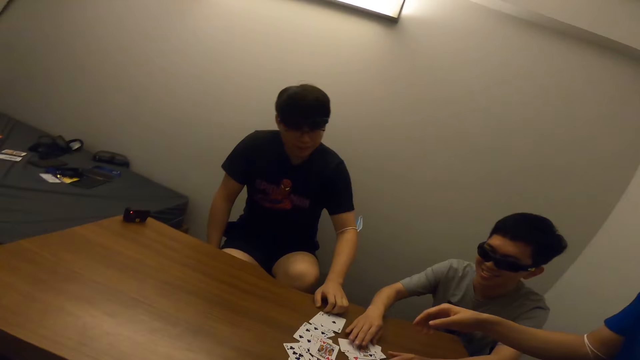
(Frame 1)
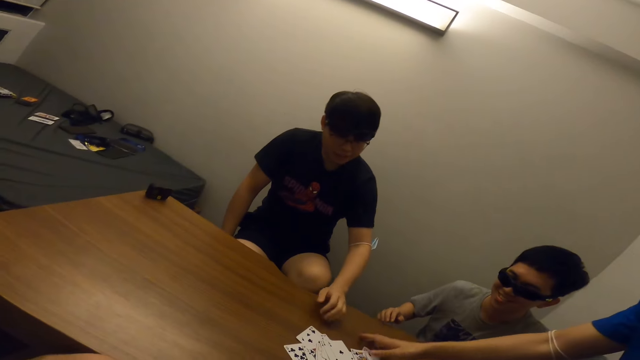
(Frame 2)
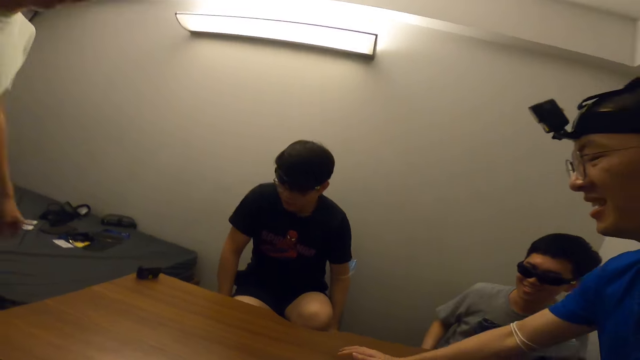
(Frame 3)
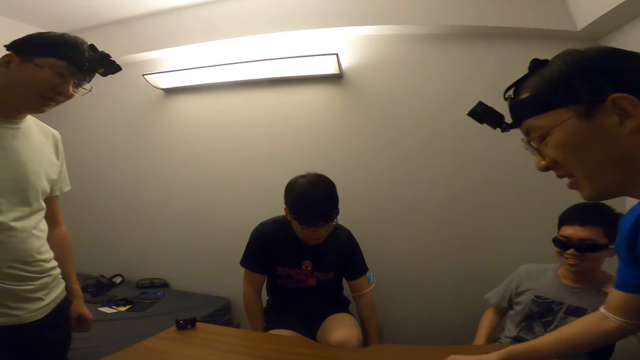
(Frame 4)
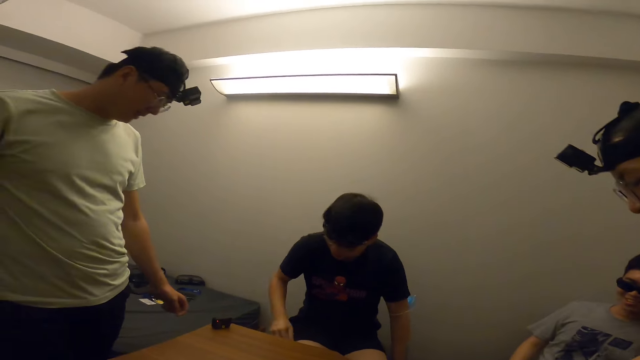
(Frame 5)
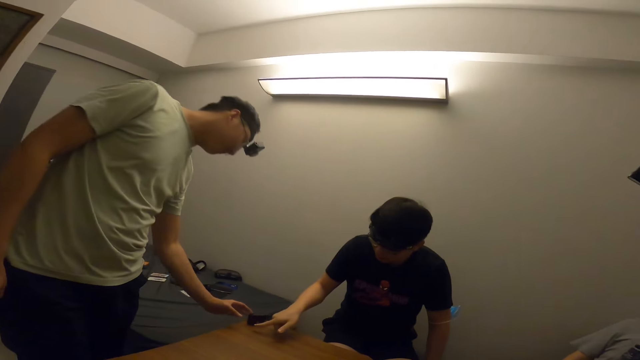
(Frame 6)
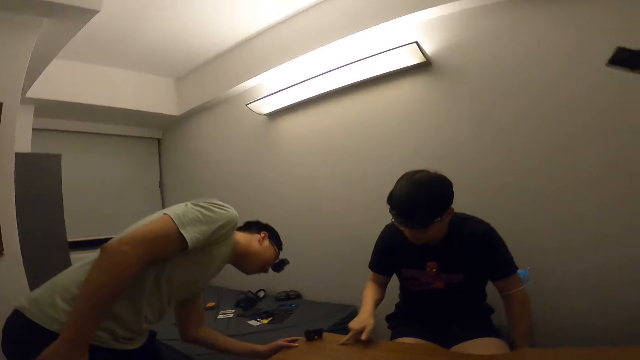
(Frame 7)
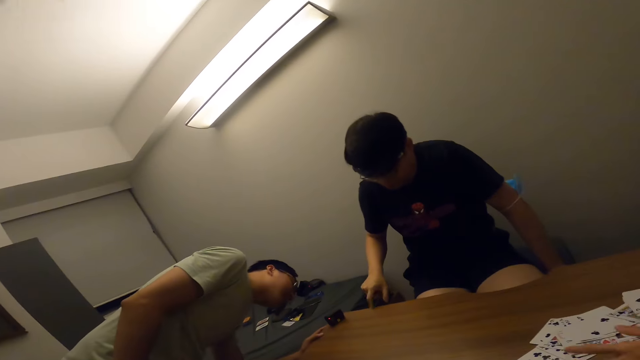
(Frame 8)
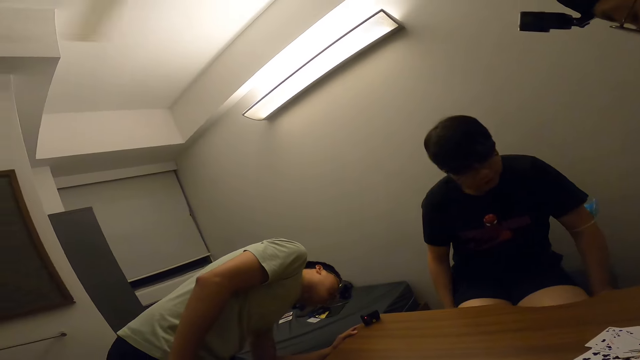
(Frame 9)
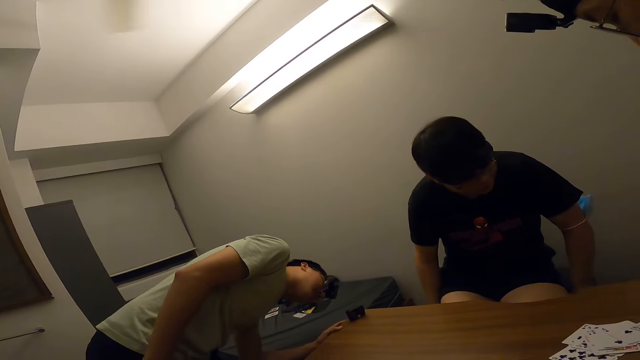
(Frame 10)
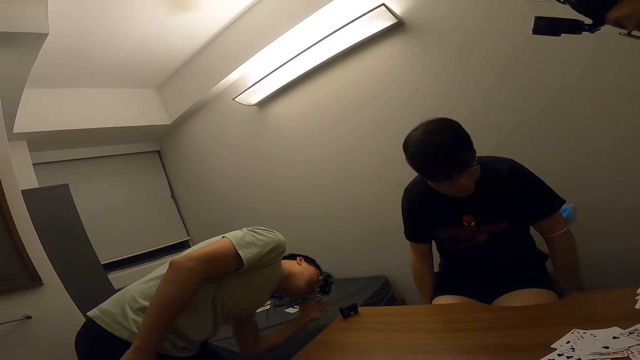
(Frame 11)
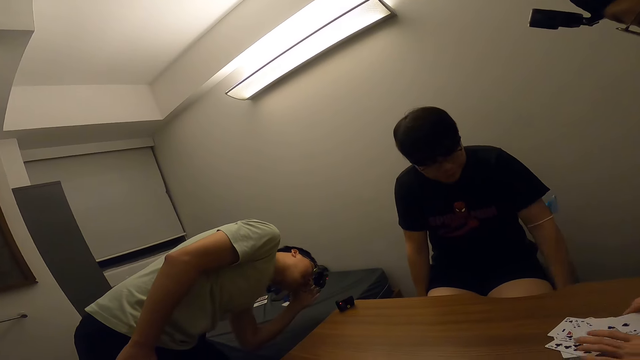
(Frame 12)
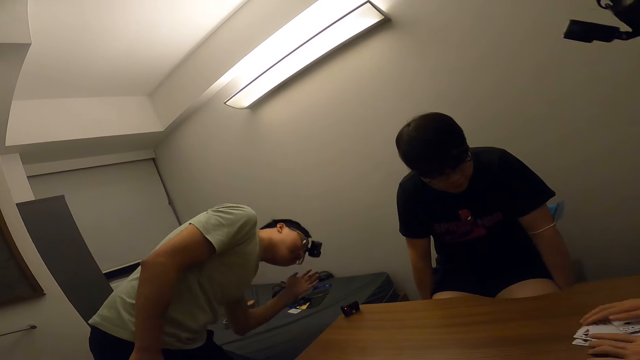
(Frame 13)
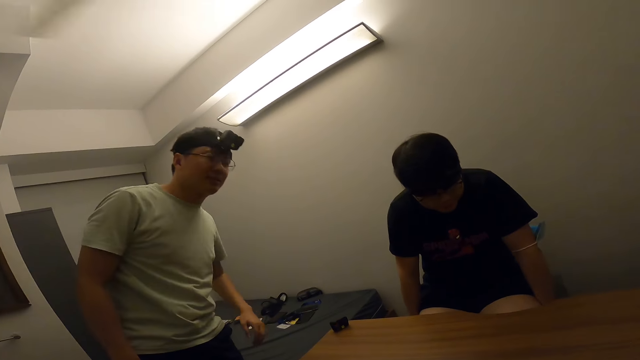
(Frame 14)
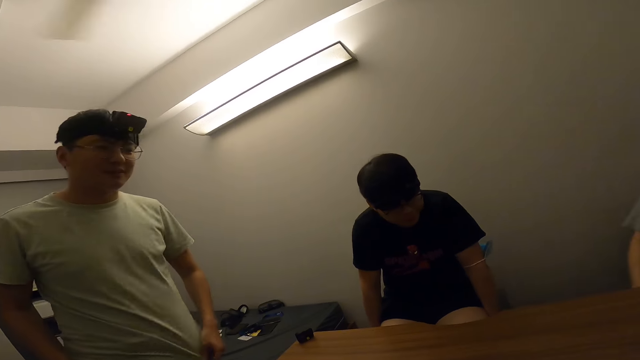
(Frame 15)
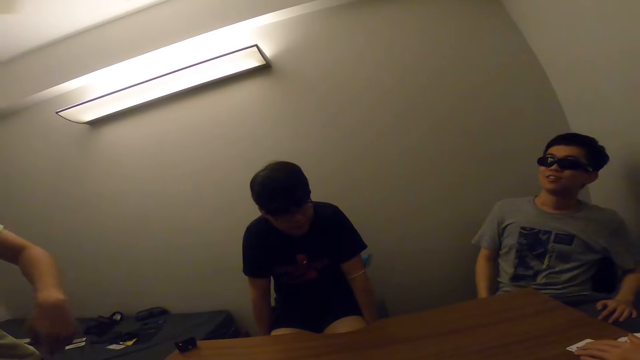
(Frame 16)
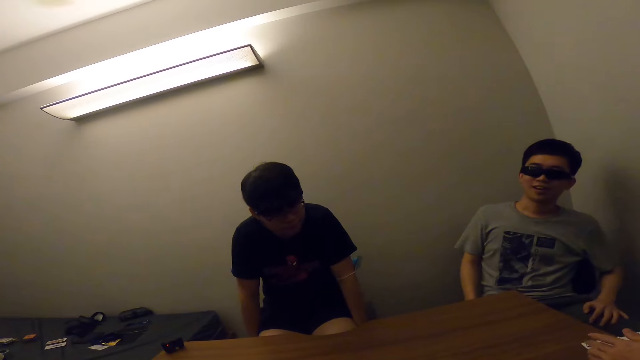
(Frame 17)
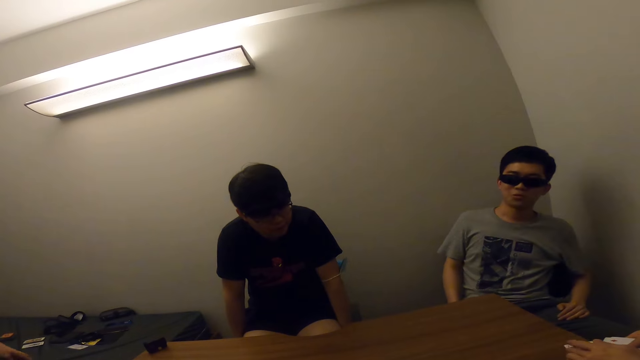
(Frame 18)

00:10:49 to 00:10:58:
The camera wearer stands from the bed. A man gathers the cards on the table with both hands. The man looks under the table.

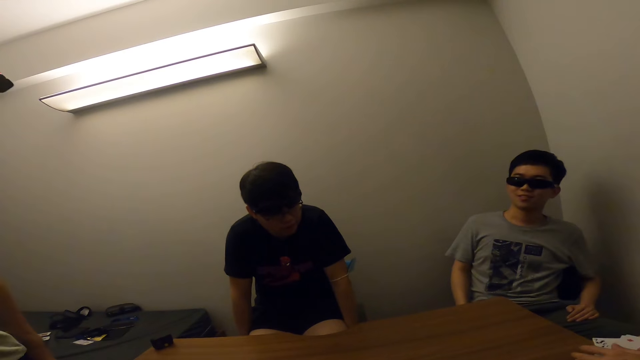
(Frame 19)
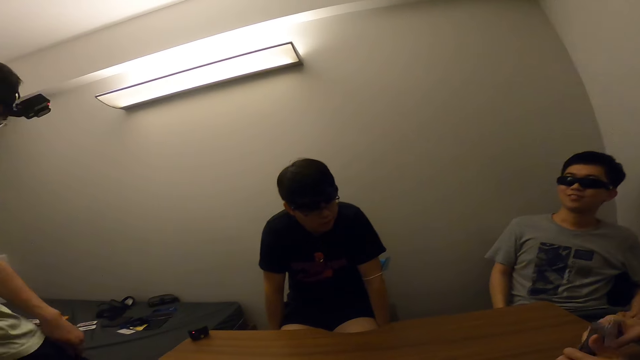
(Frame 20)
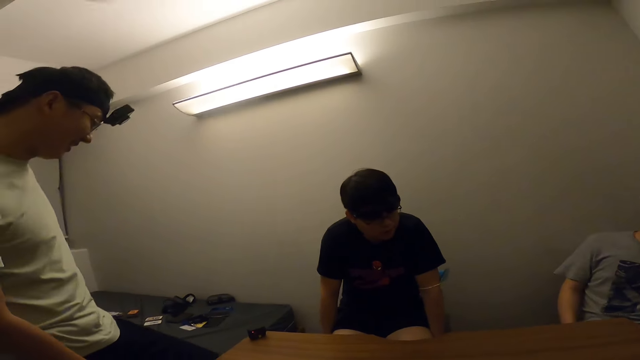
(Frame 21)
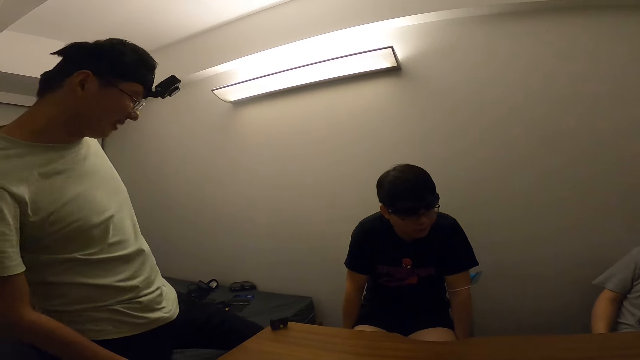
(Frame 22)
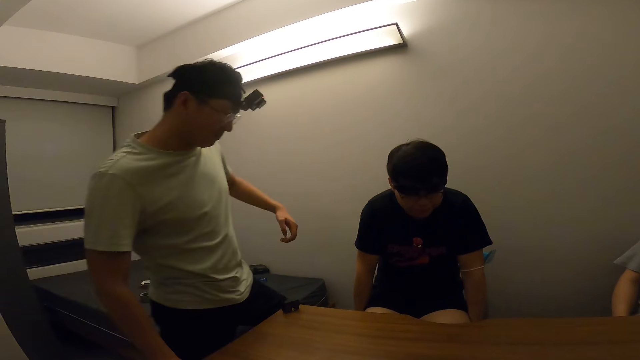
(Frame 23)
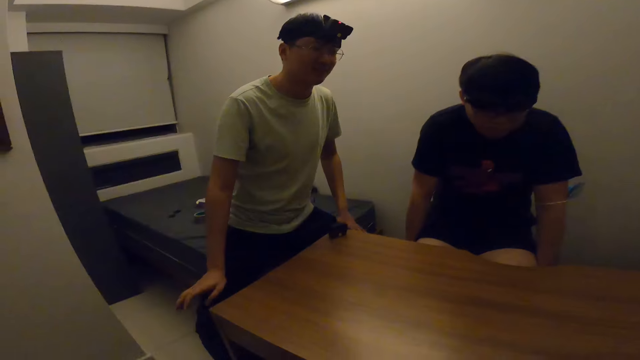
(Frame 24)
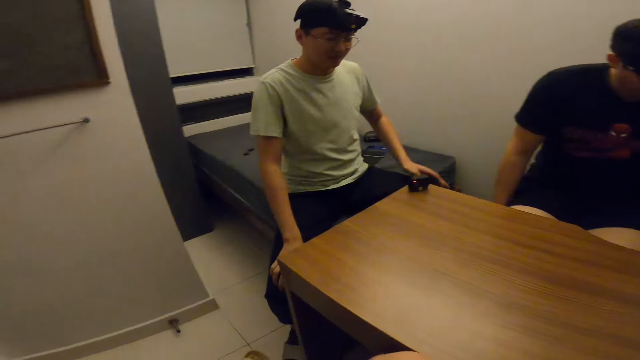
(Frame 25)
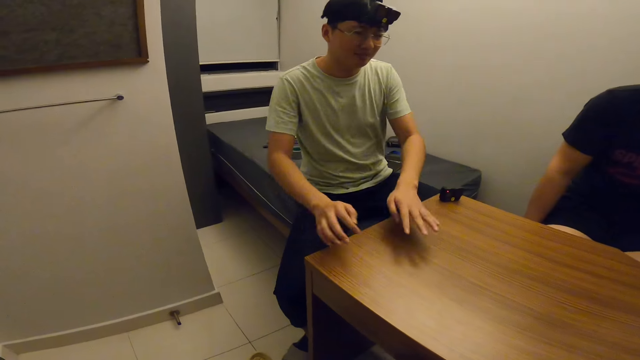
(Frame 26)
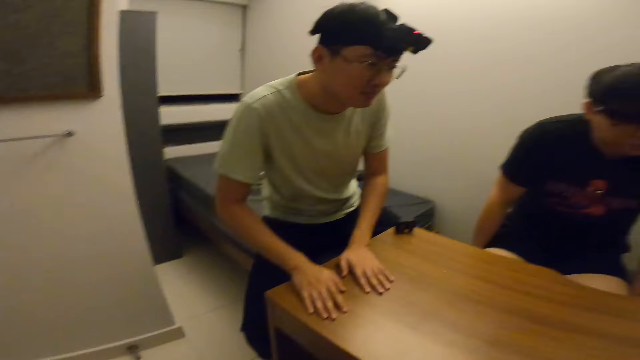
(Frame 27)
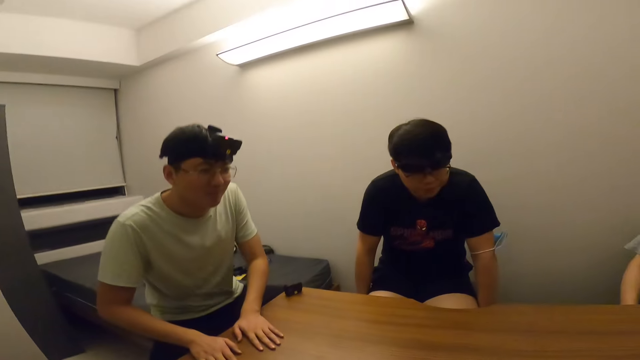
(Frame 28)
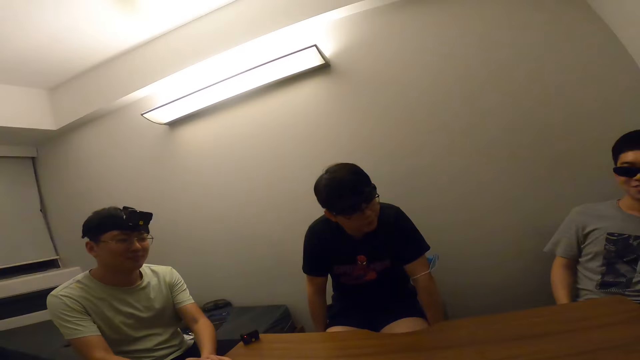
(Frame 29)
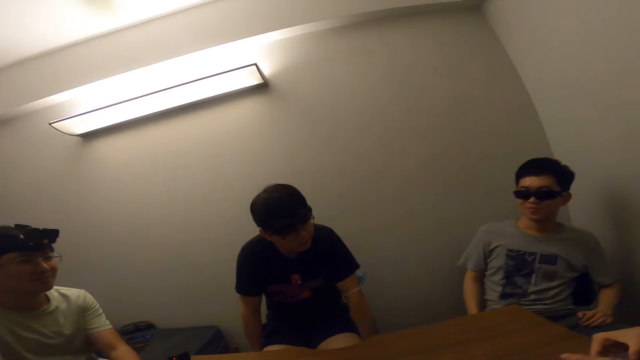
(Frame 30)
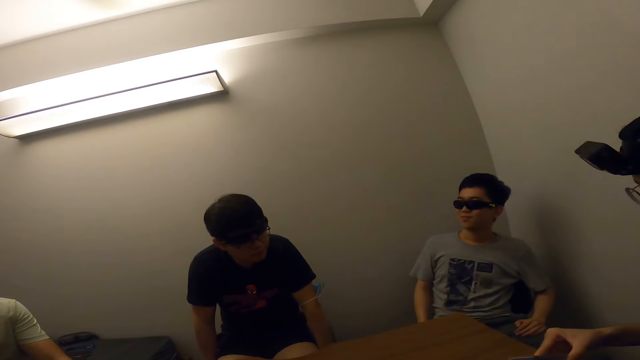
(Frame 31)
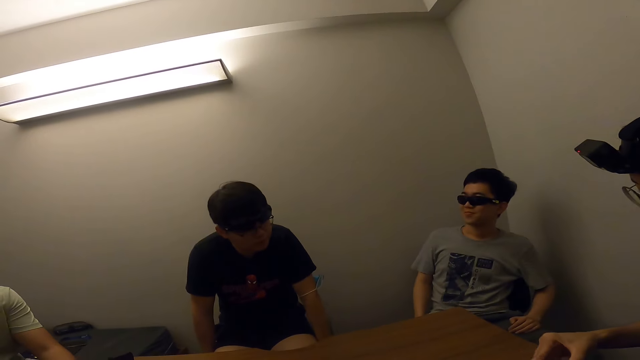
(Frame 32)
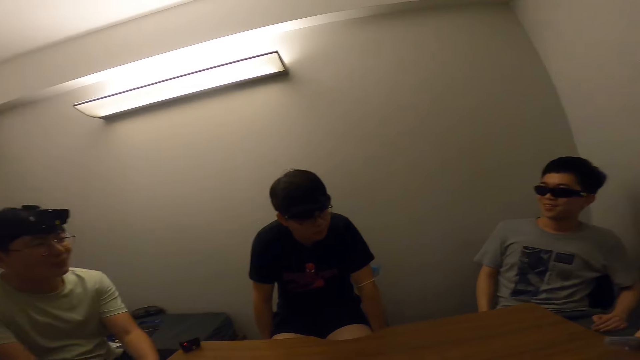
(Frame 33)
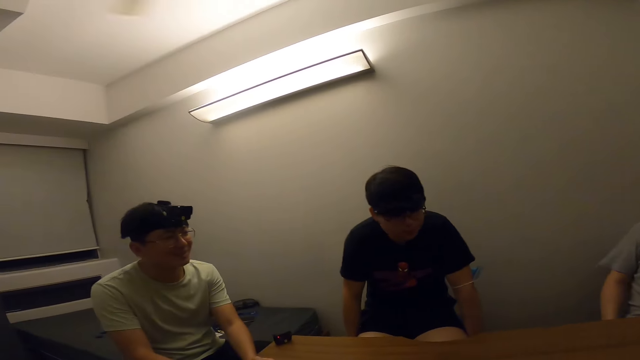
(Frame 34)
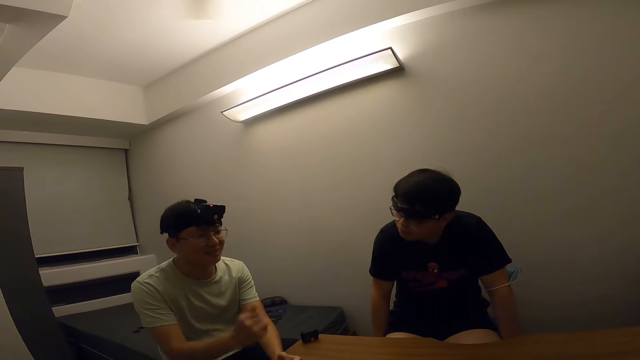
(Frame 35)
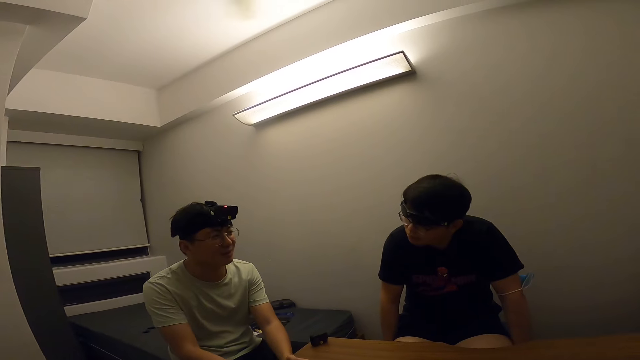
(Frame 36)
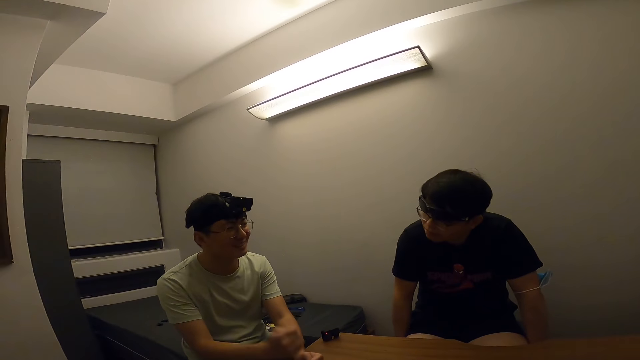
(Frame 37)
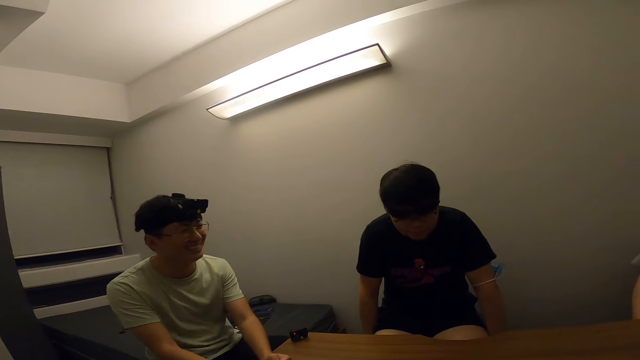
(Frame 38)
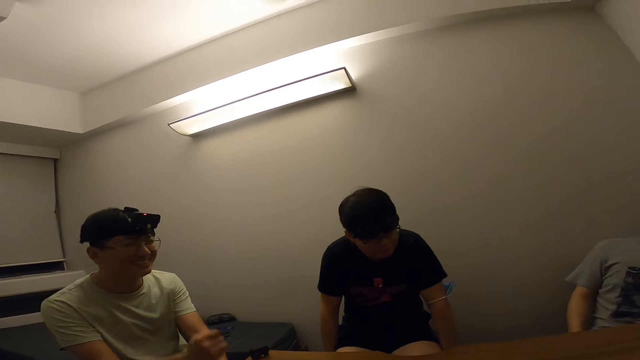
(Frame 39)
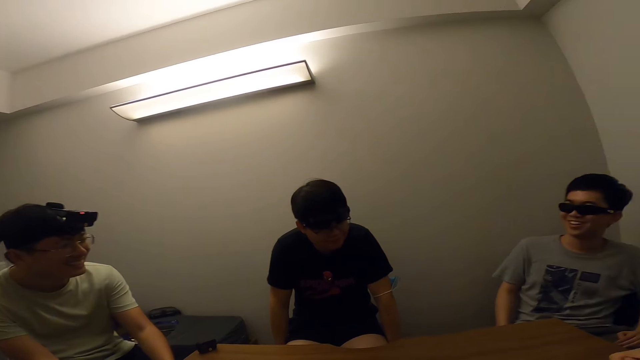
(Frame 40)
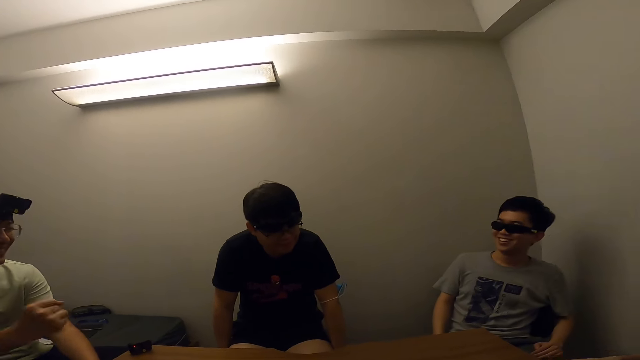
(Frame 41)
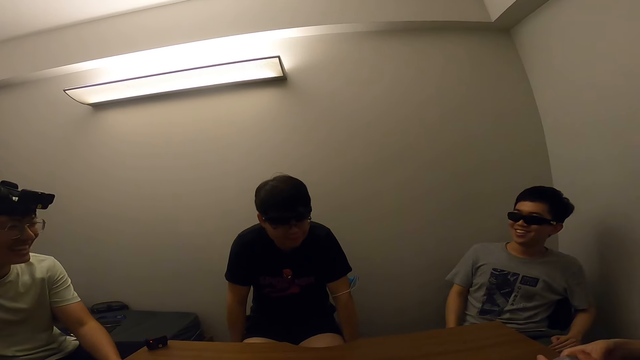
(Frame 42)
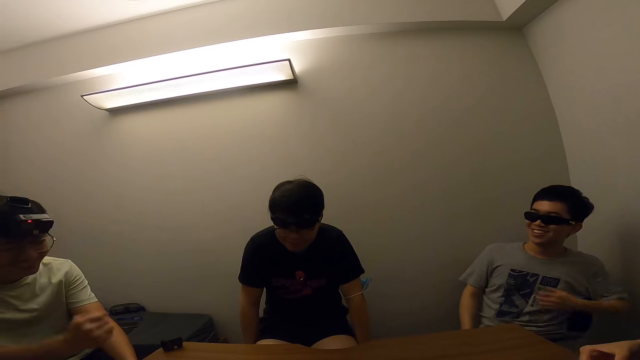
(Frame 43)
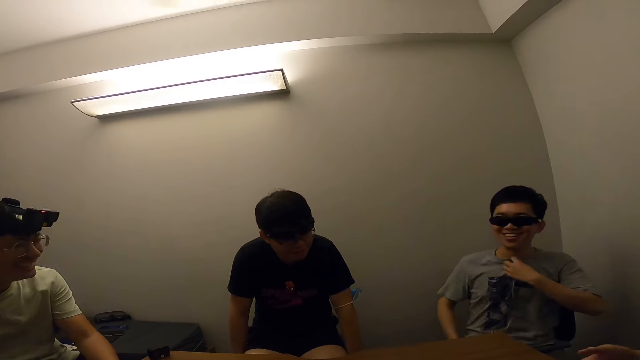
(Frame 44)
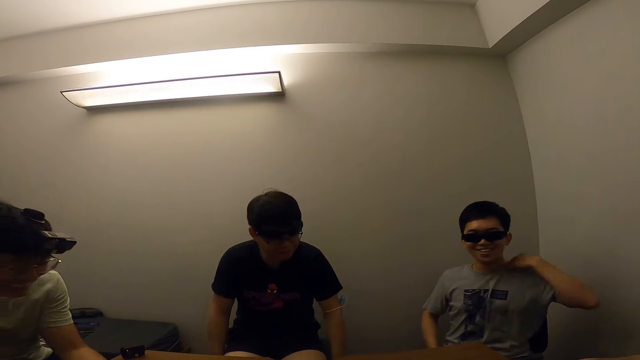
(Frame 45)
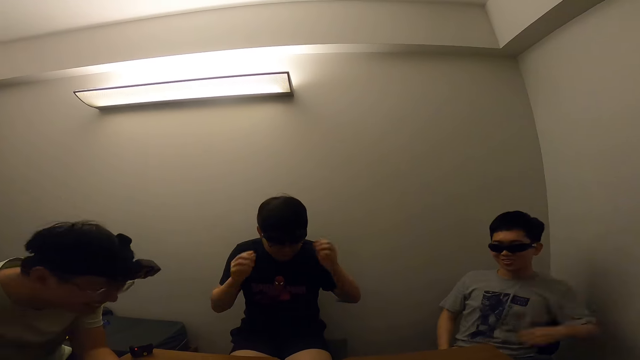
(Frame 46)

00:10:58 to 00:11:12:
The camera wearer sits on a bed. A man distributes the cards.
